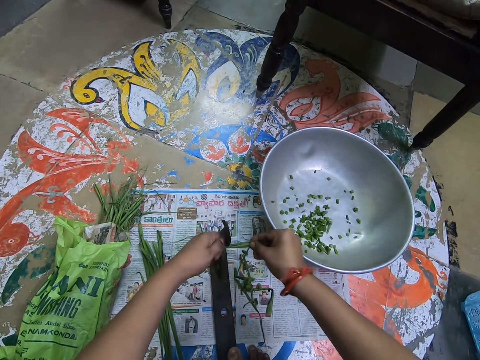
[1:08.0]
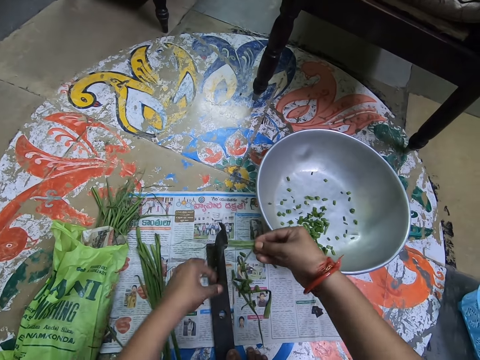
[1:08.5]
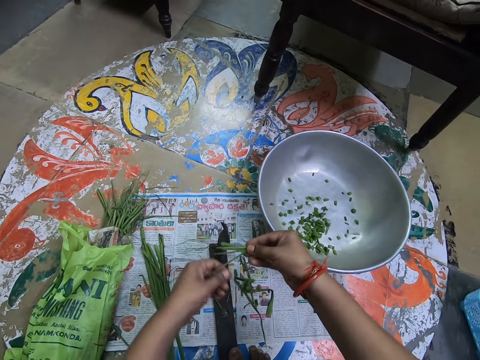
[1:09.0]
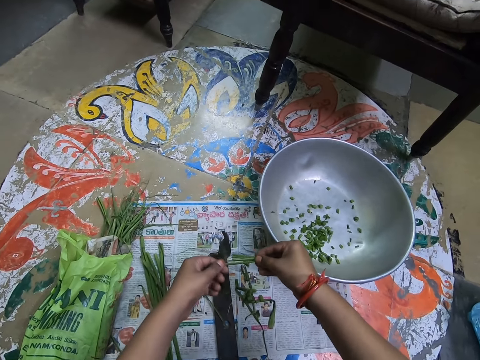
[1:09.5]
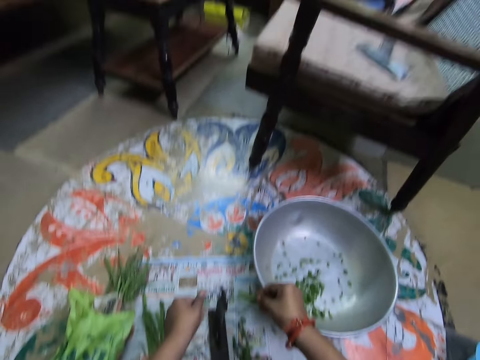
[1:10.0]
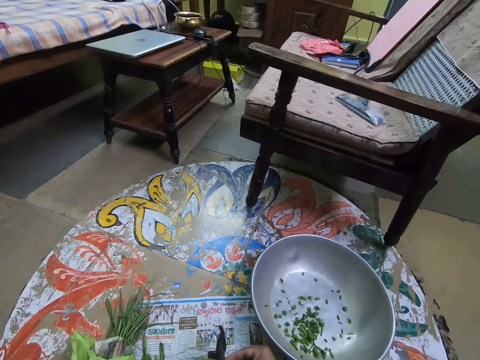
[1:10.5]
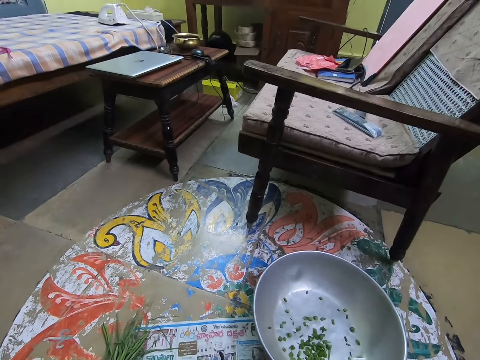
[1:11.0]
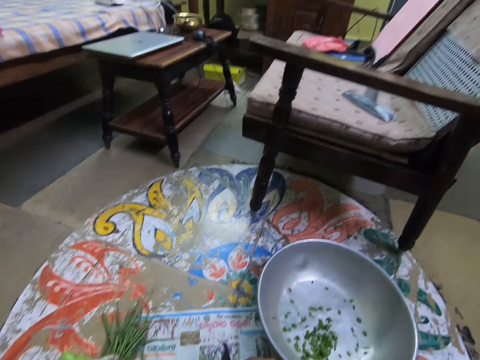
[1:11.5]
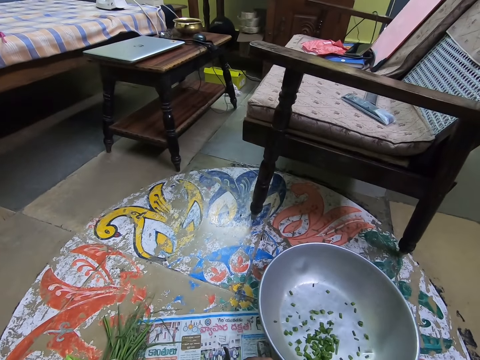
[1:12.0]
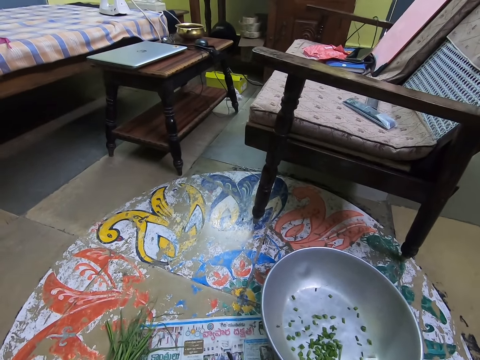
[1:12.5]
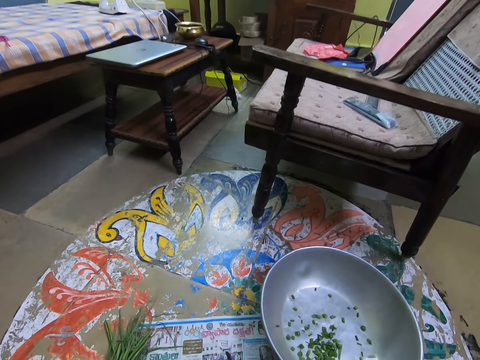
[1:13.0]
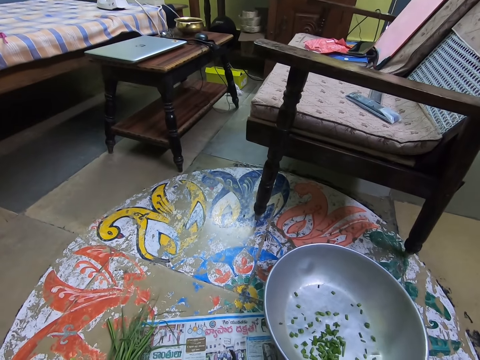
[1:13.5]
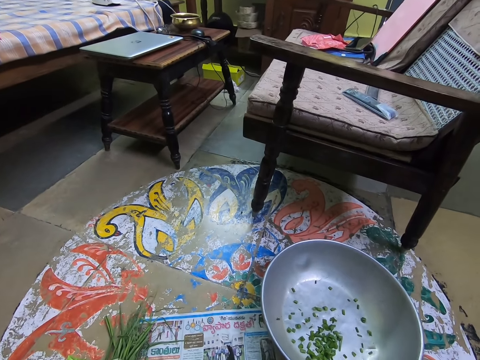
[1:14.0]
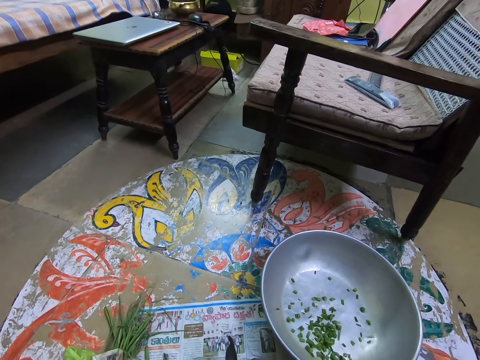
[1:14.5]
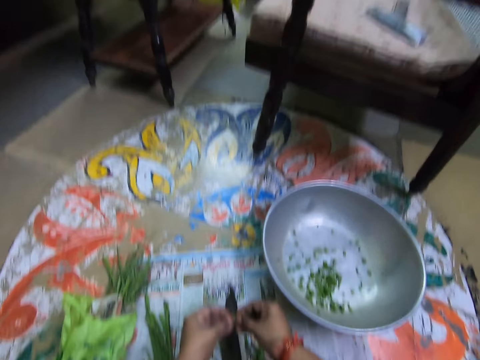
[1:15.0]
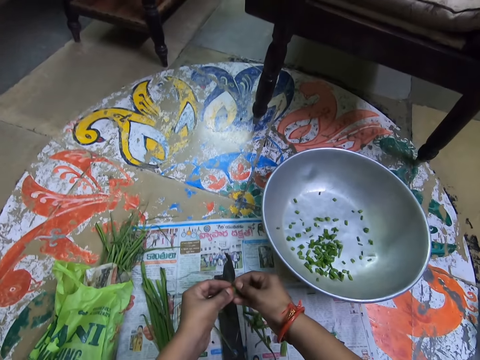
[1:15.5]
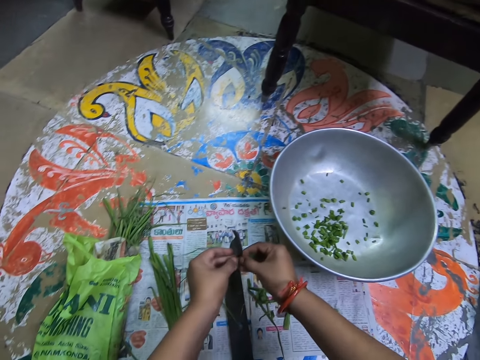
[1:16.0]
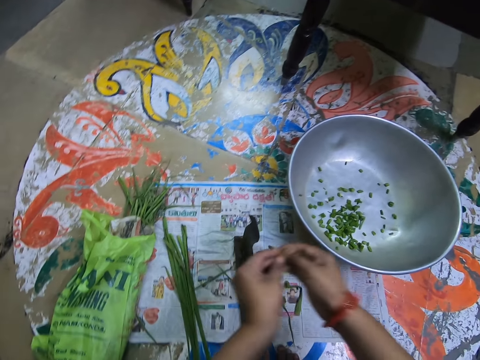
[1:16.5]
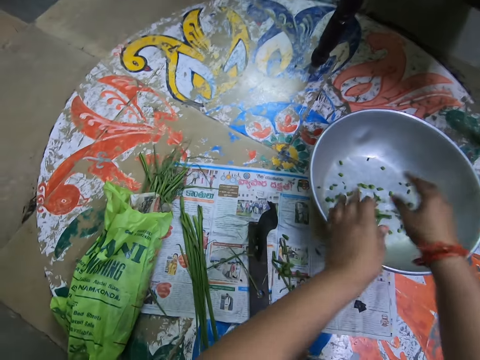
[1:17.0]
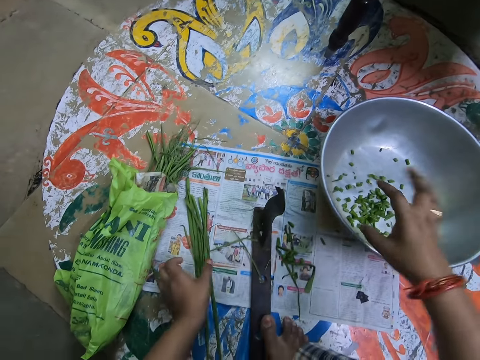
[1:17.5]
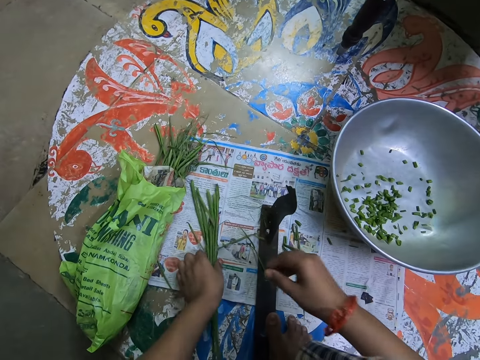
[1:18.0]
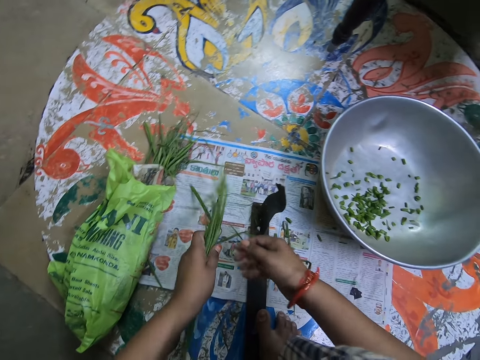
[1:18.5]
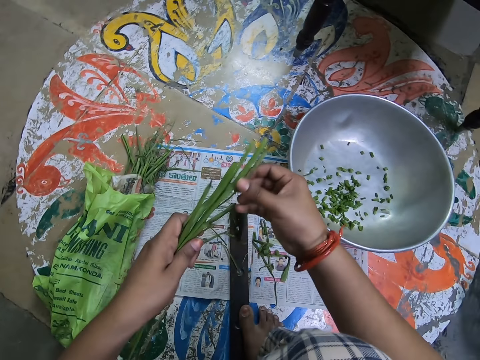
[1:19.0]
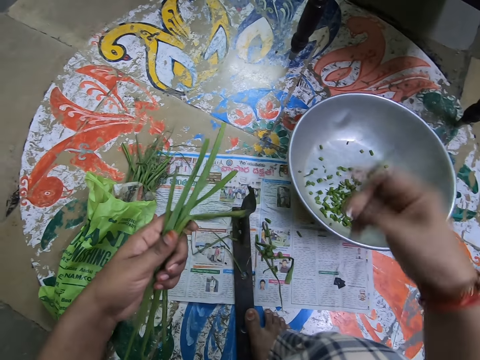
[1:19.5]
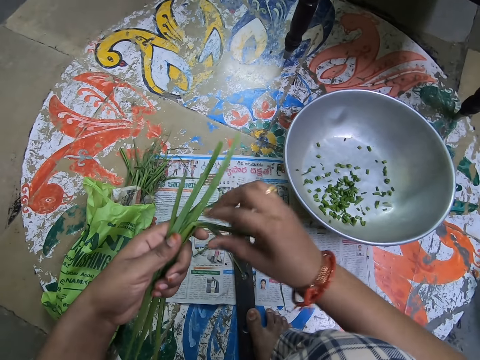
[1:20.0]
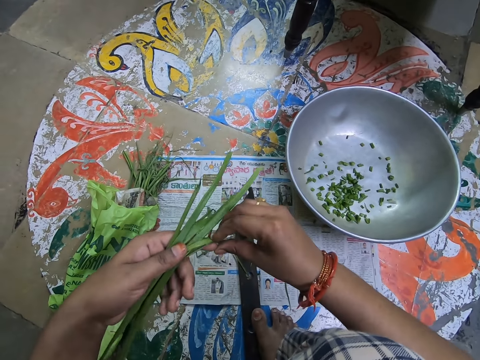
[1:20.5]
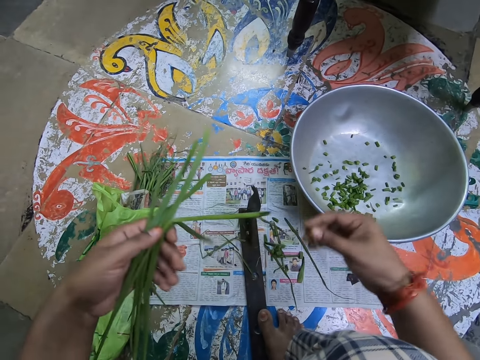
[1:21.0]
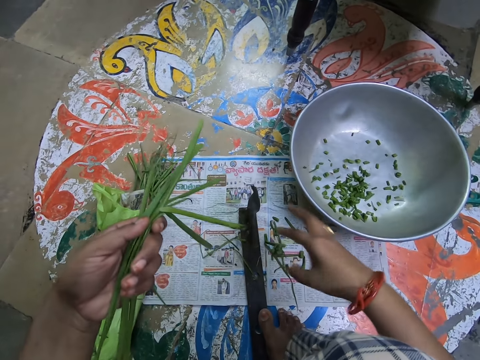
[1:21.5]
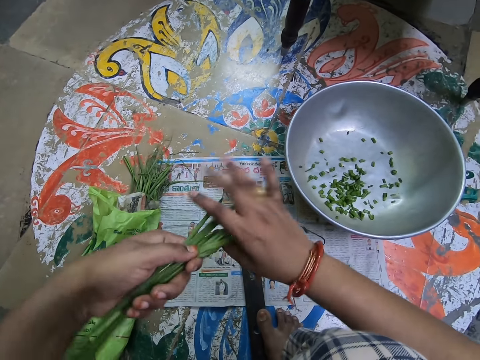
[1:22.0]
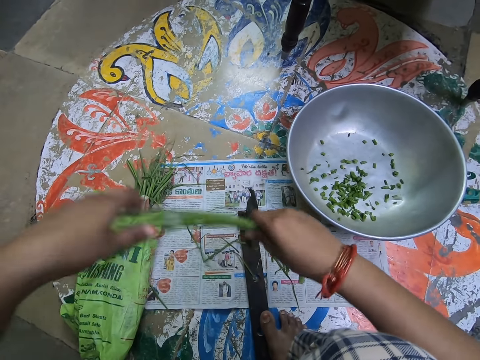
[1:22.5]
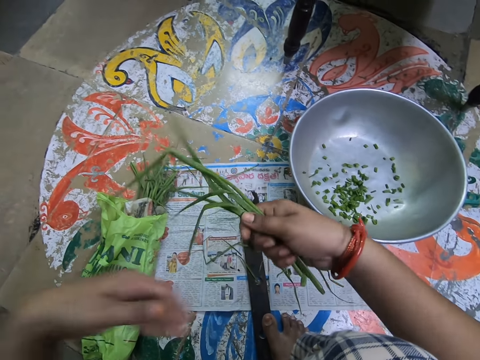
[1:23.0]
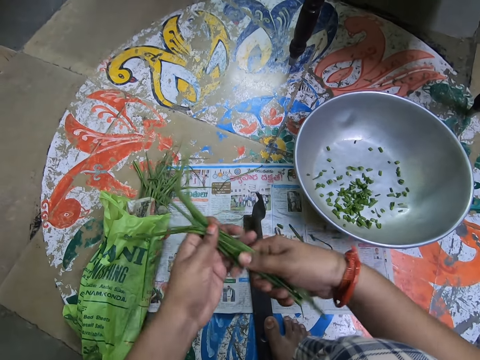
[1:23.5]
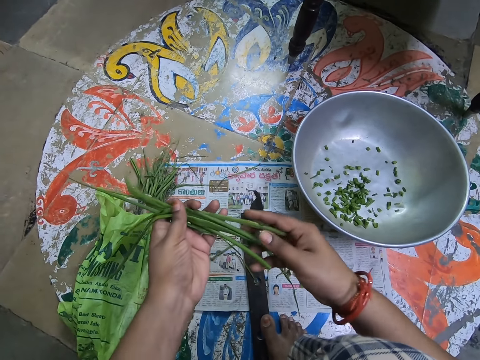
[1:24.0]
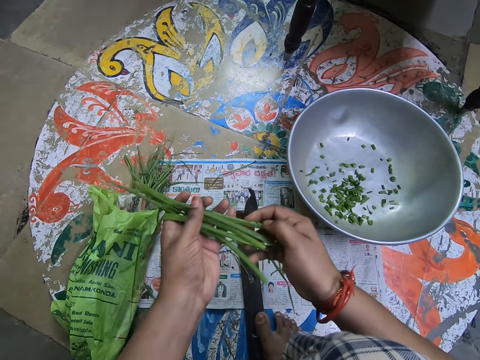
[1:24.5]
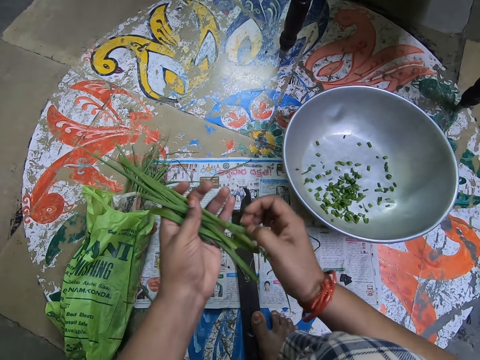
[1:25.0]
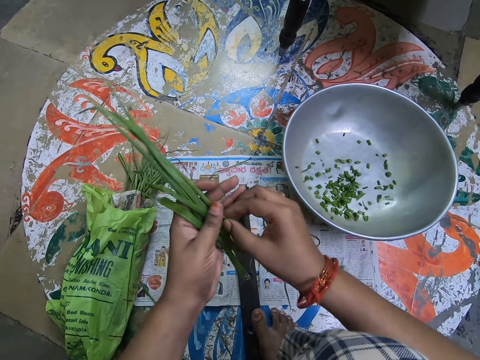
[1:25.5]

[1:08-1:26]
The camera wearer drops something. They hold something with both hands. They cut something. They drop something. They look around a room. They cut something. They drop something. They pick up something. They arrange vegetables in their hands. They pick up something. They drop something. They pick up something. They drop something. They hold something with both hands. They remove their left hand from something. They hold something with both hands. They cut something with their right hand.

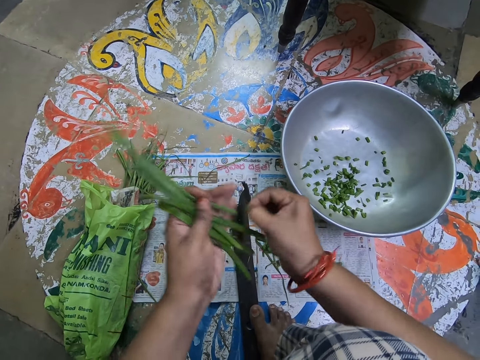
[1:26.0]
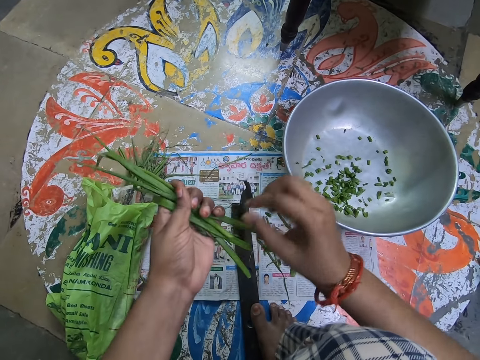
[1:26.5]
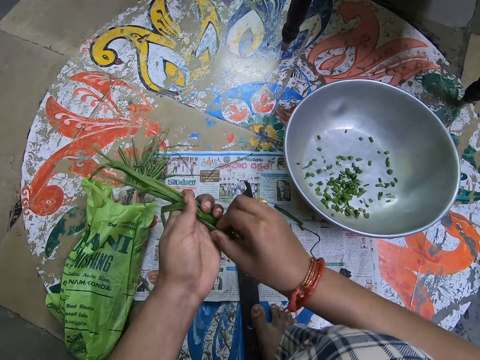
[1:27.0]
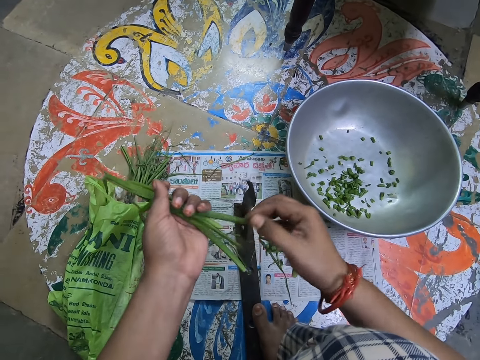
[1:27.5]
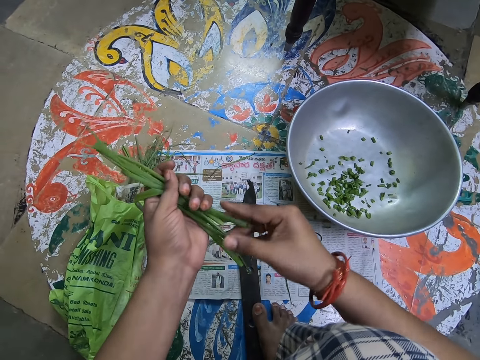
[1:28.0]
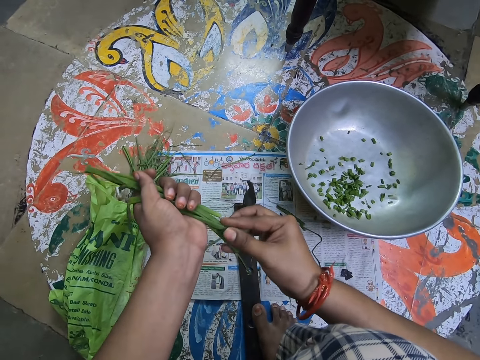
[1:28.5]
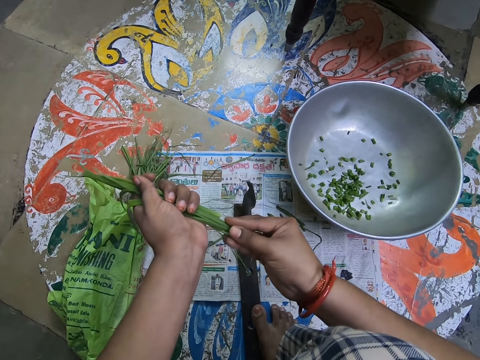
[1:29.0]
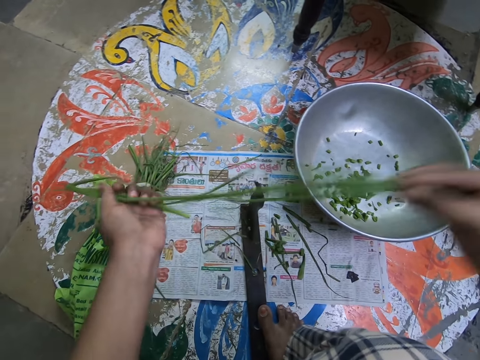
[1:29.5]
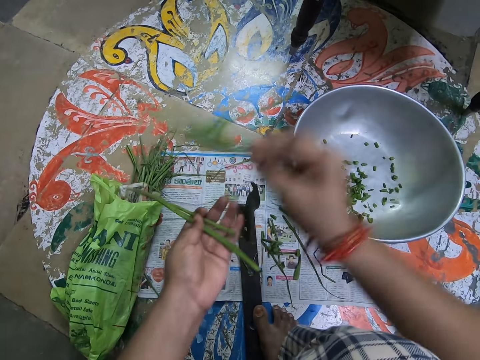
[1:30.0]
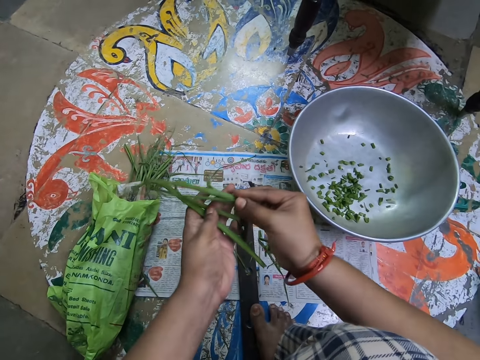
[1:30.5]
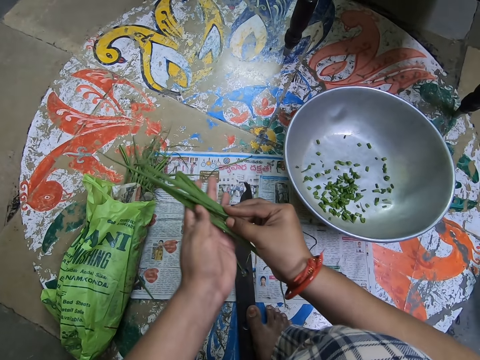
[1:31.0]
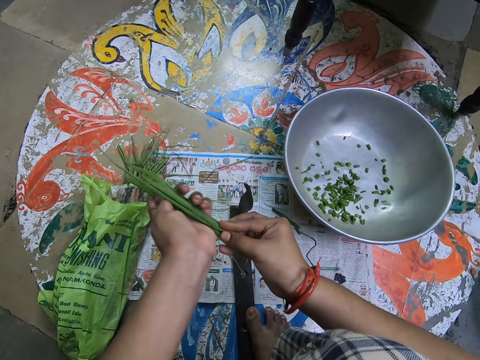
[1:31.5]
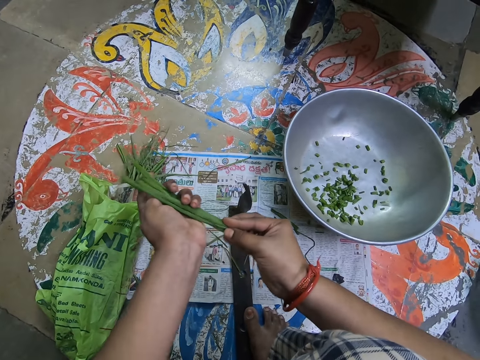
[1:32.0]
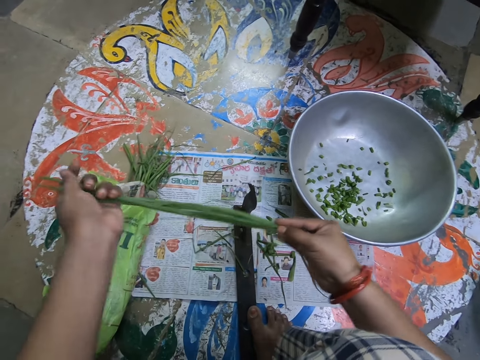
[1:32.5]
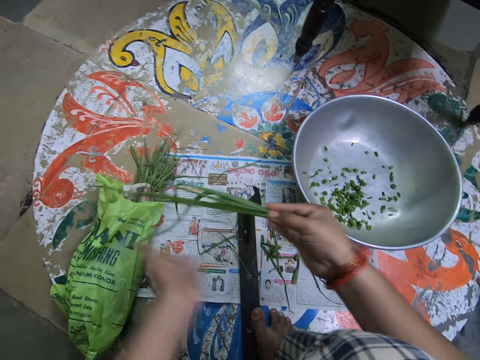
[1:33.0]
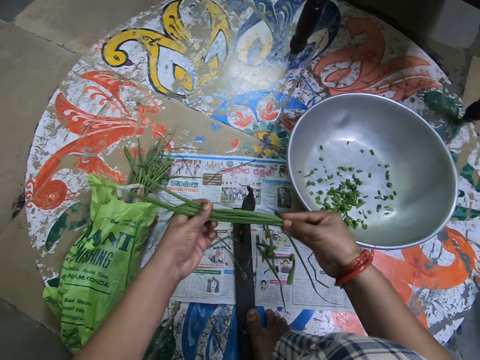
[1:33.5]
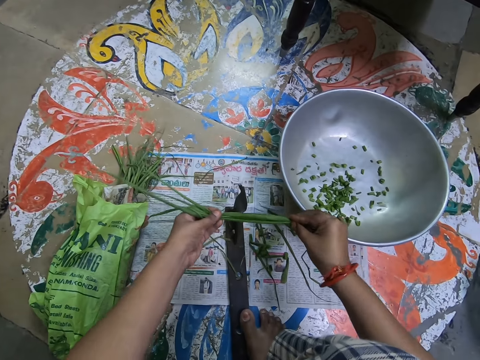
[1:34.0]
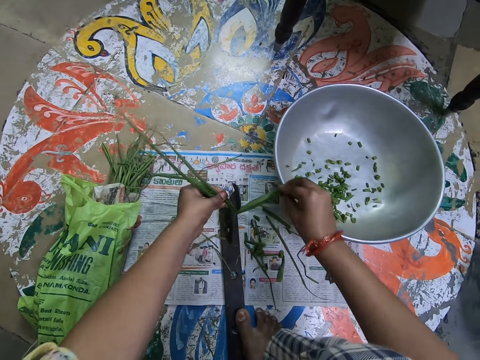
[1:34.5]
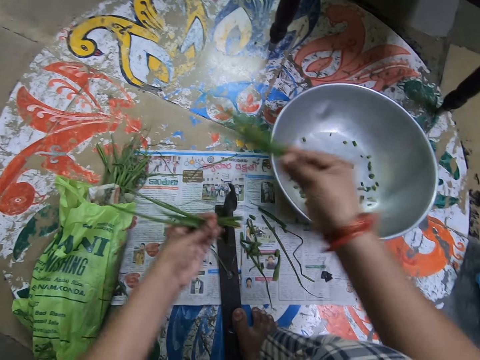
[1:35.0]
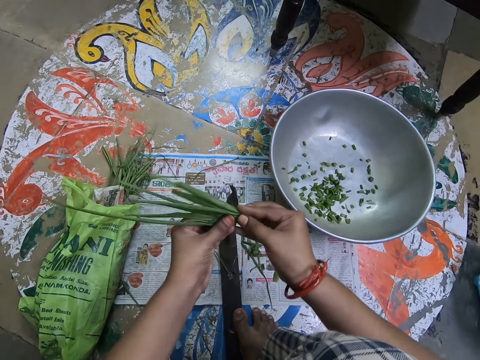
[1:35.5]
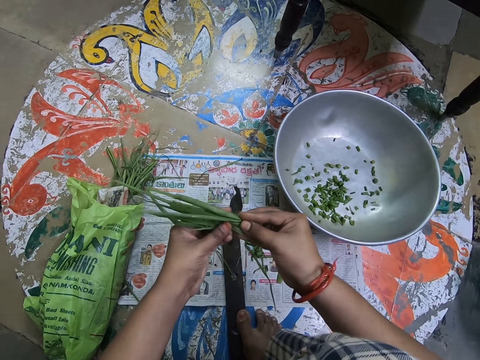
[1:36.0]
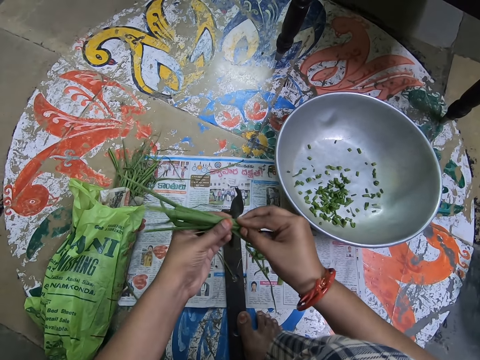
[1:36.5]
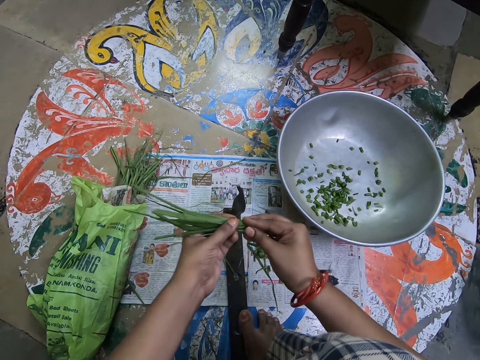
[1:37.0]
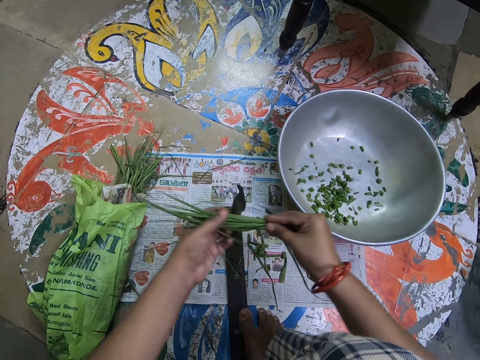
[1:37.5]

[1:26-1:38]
The camera wearer drops something. They arrange something. They cut vegetables into a bowl. They hold something with both hands.
